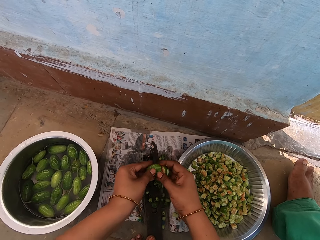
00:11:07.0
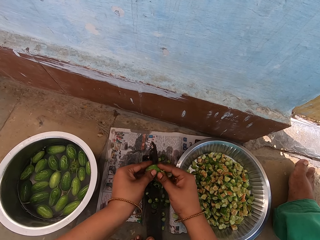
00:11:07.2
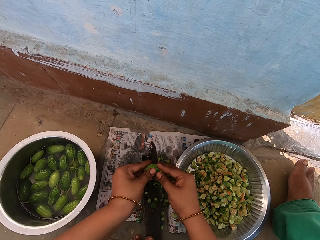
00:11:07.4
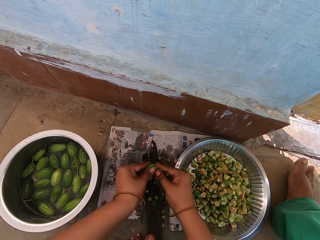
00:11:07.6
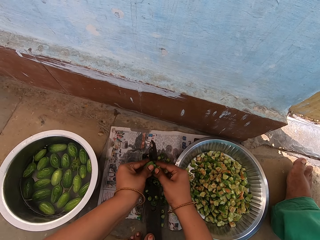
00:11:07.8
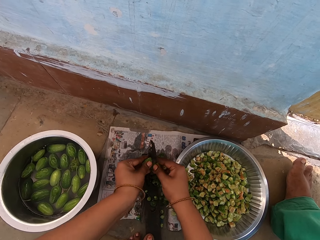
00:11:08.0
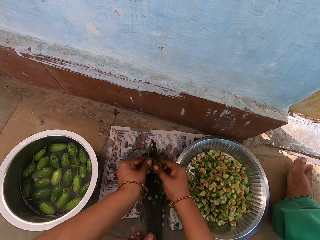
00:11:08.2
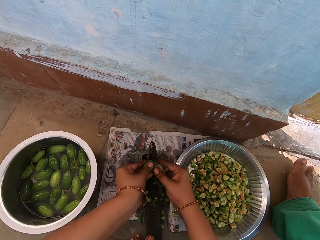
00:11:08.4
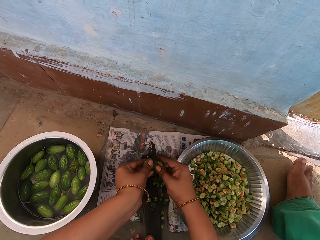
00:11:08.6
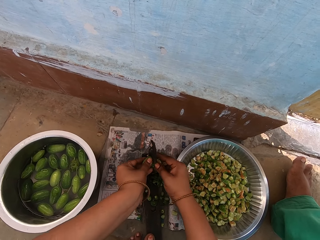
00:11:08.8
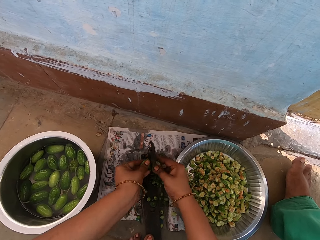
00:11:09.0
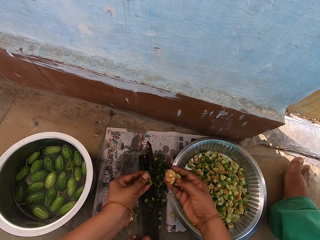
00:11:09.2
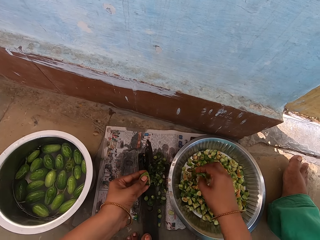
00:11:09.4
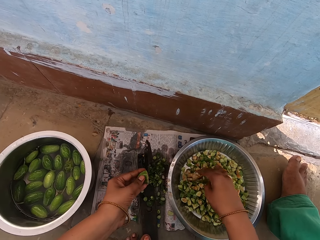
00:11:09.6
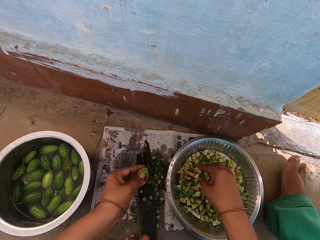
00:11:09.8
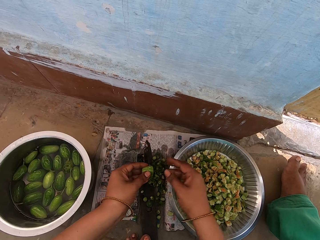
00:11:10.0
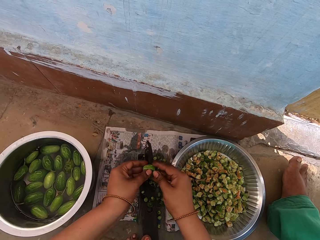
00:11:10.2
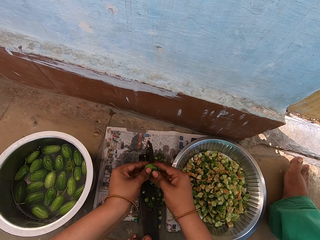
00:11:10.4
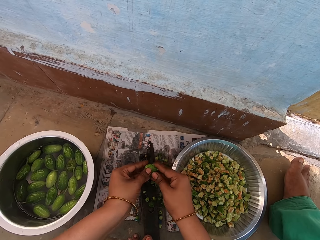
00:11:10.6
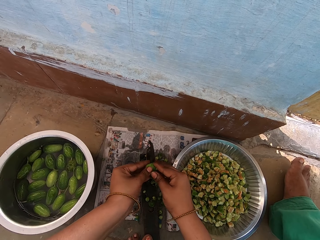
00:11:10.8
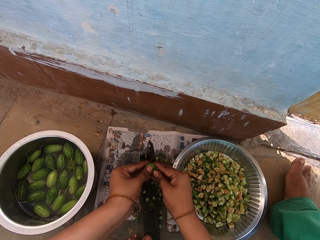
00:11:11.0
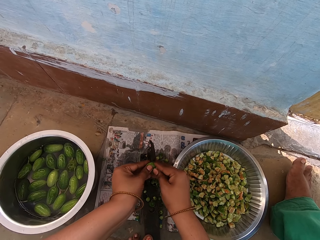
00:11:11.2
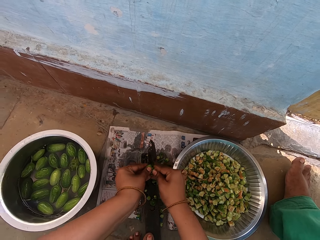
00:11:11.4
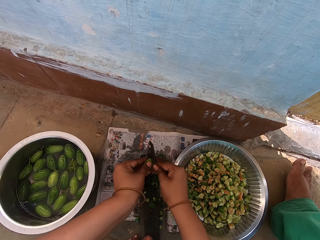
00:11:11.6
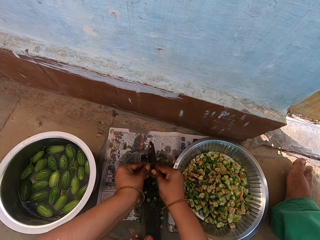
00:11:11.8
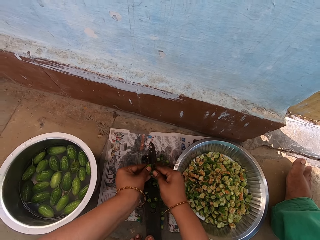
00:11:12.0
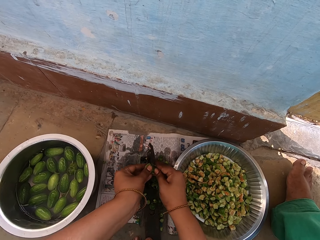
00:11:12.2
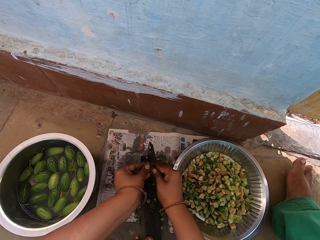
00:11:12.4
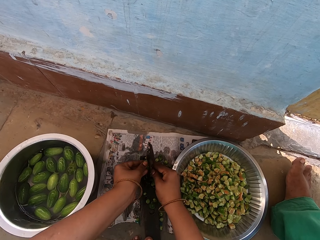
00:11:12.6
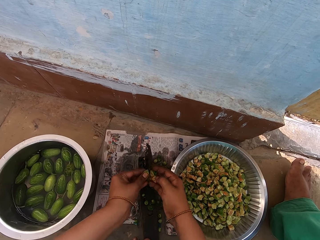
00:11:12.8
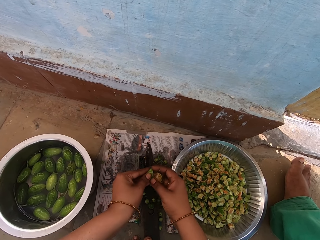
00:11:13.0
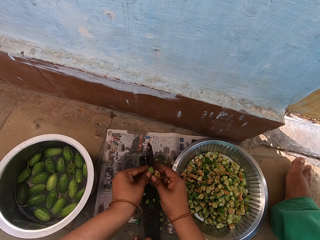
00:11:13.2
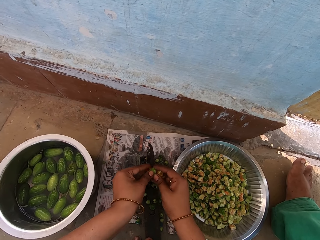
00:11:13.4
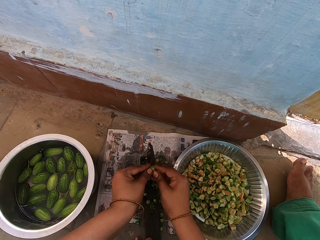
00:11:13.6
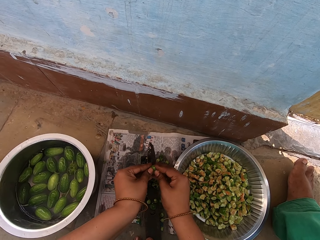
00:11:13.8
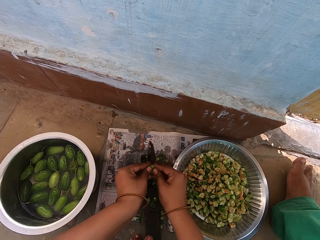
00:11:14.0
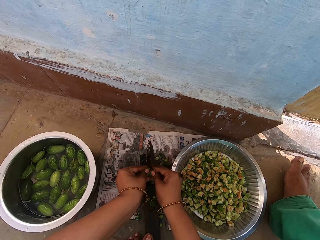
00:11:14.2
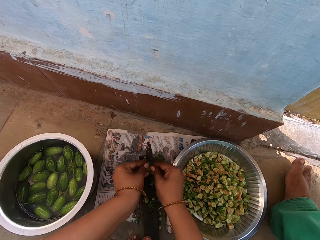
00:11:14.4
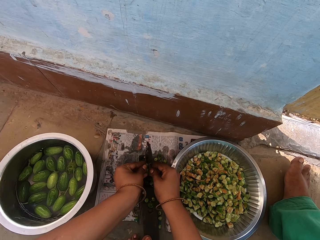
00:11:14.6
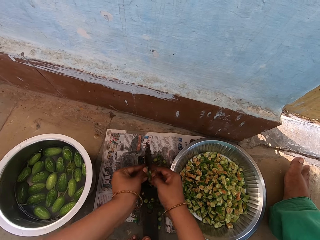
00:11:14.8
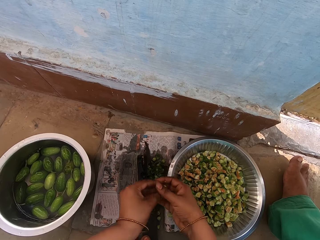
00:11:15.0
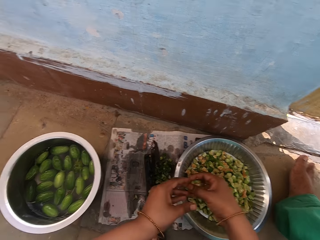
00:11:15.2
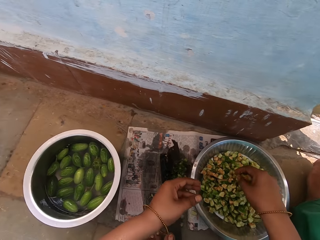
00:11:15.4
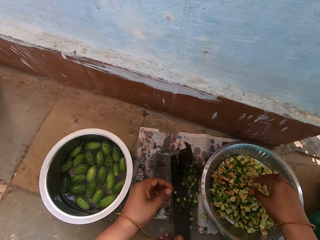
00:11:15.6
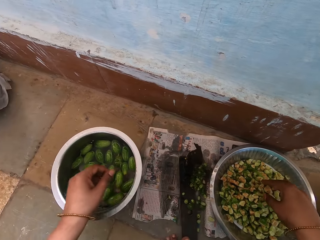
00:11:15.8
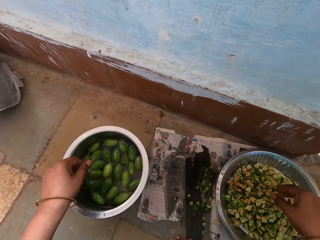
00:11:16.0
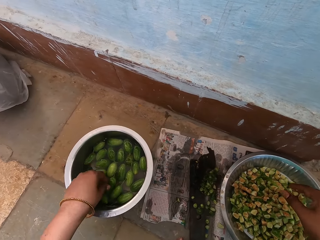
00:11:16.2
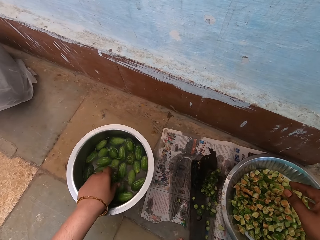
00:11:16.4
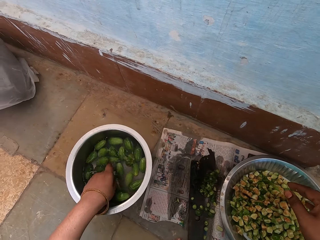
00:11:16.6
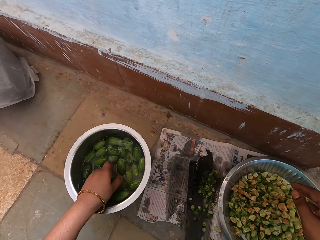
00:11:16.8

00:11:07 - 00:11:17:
The camera wearer drops pieces of cucumber pickle or ivy gourd in a bowl or cooking pot. They hold the ivy gourd with both hands and cut the cucumber pickle with a boti knife. They drop pieces of the cucumber pickle in the bowl.

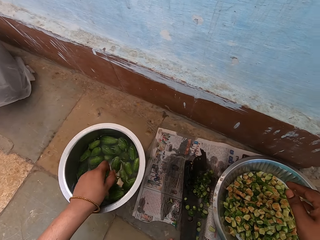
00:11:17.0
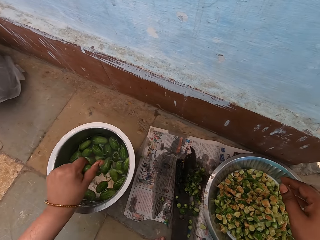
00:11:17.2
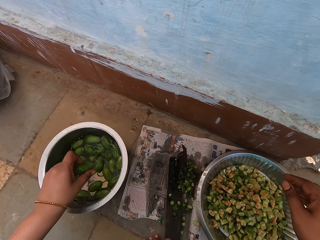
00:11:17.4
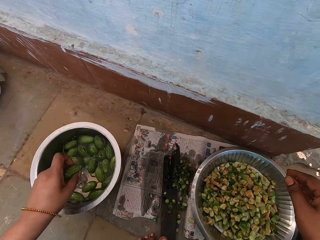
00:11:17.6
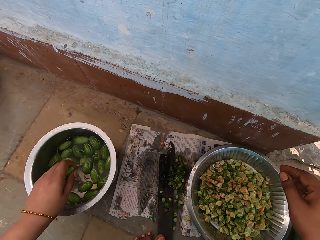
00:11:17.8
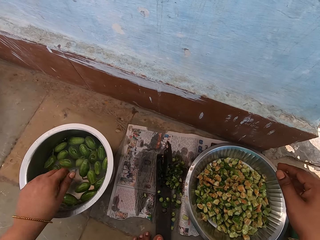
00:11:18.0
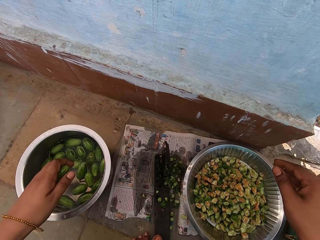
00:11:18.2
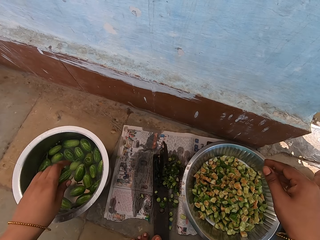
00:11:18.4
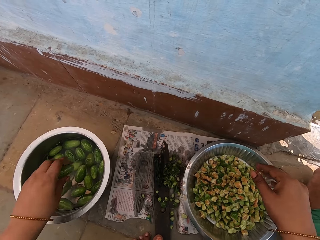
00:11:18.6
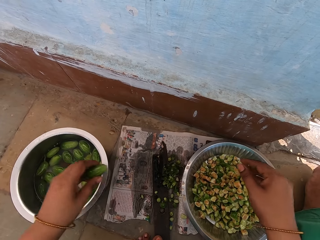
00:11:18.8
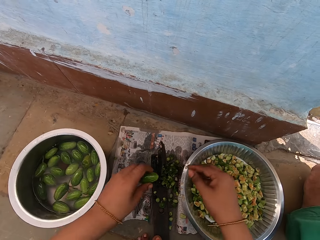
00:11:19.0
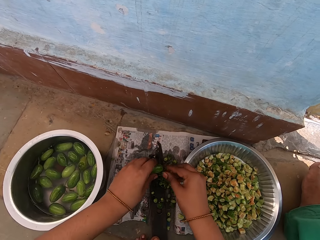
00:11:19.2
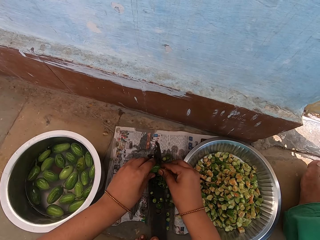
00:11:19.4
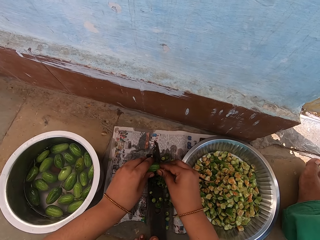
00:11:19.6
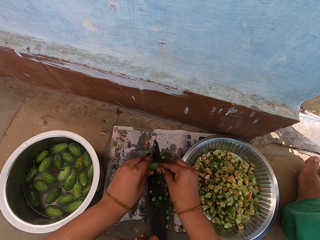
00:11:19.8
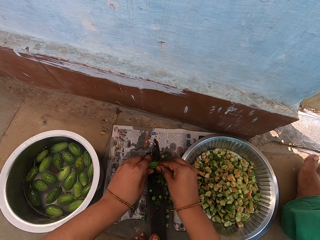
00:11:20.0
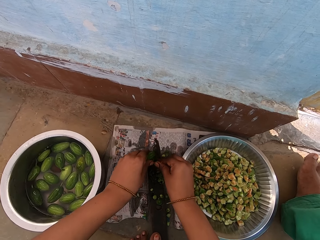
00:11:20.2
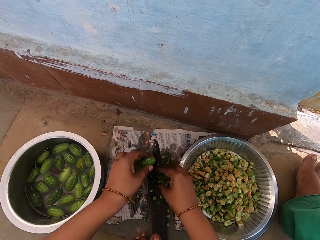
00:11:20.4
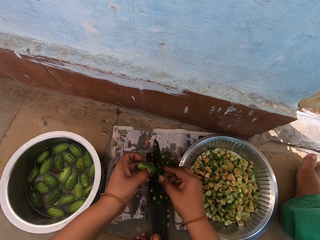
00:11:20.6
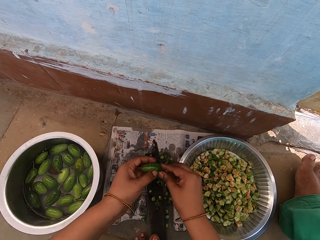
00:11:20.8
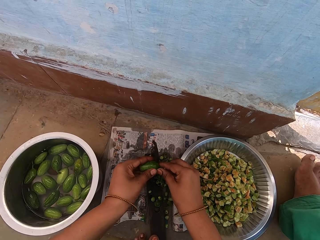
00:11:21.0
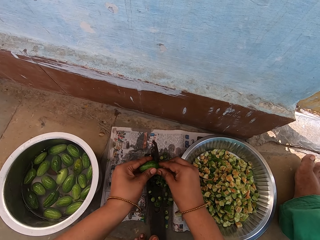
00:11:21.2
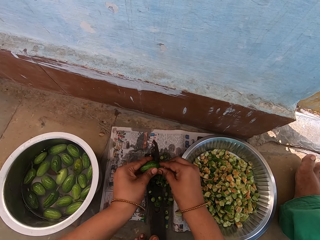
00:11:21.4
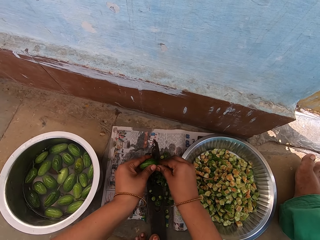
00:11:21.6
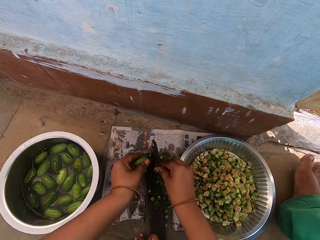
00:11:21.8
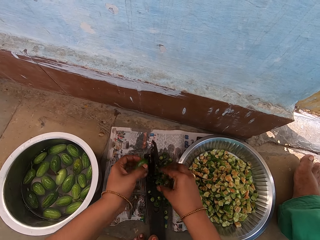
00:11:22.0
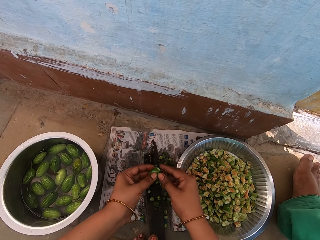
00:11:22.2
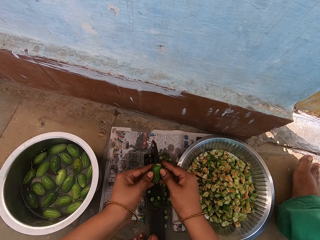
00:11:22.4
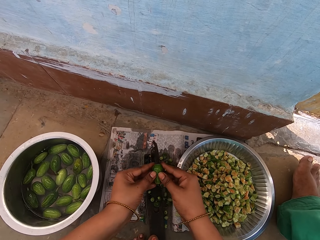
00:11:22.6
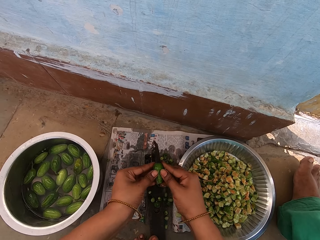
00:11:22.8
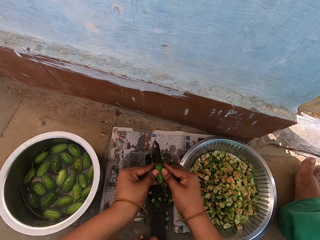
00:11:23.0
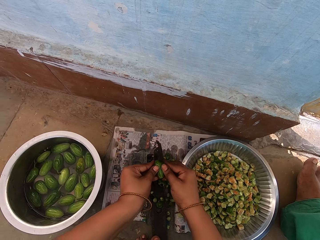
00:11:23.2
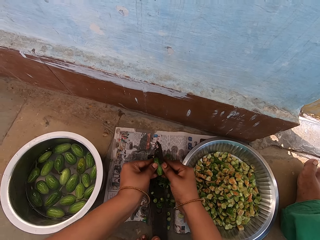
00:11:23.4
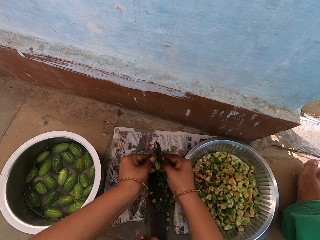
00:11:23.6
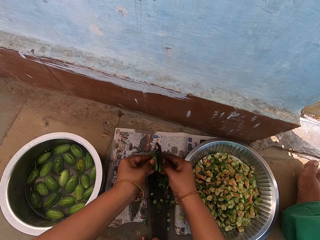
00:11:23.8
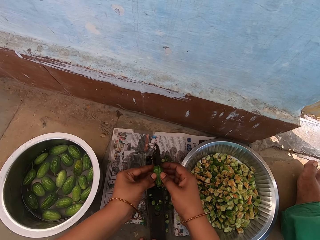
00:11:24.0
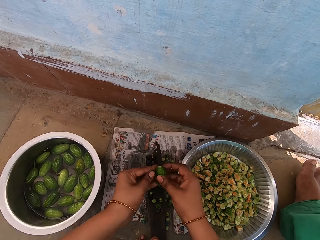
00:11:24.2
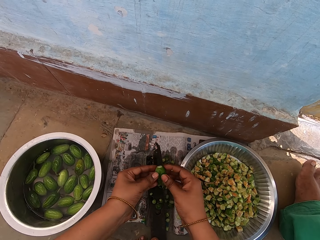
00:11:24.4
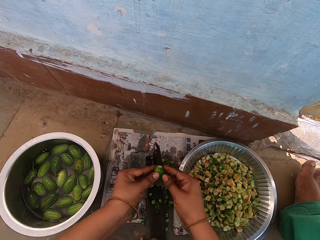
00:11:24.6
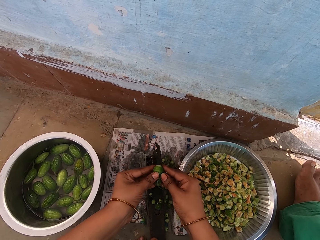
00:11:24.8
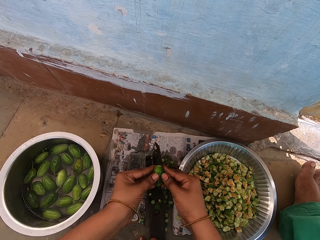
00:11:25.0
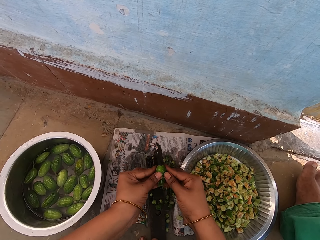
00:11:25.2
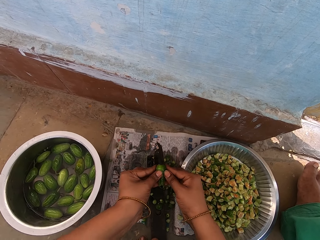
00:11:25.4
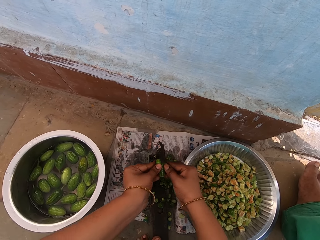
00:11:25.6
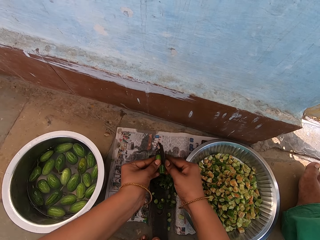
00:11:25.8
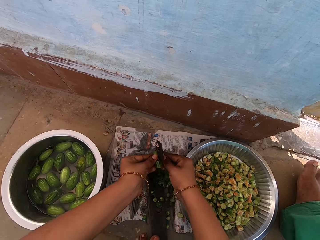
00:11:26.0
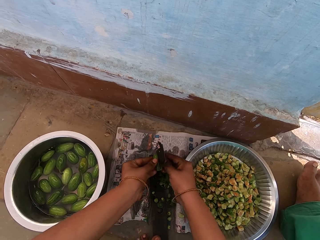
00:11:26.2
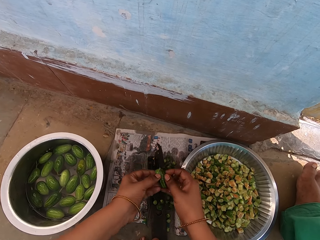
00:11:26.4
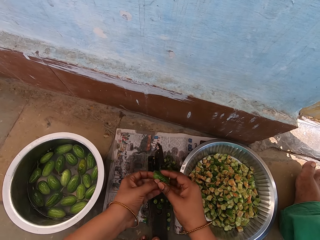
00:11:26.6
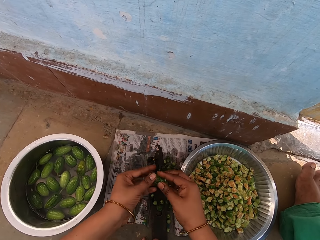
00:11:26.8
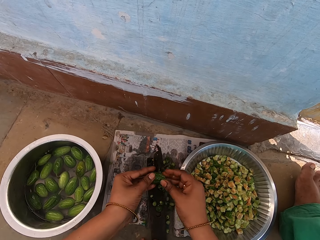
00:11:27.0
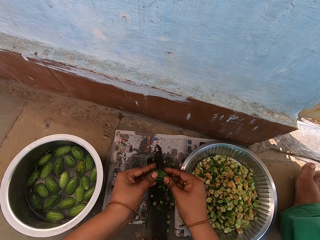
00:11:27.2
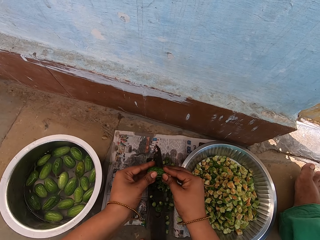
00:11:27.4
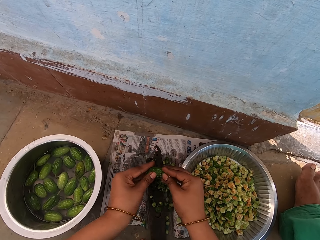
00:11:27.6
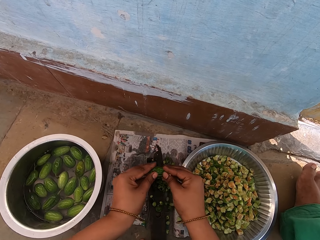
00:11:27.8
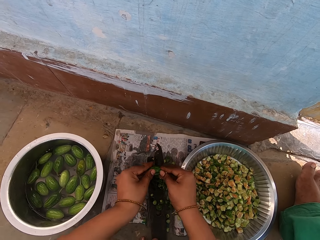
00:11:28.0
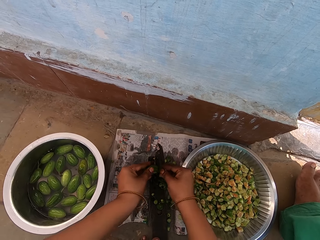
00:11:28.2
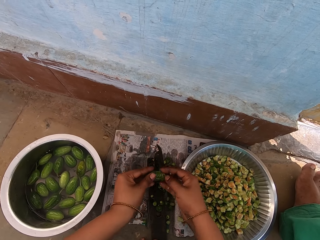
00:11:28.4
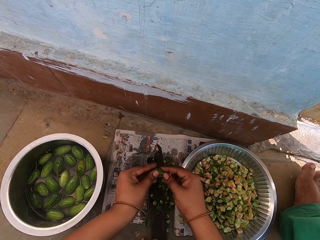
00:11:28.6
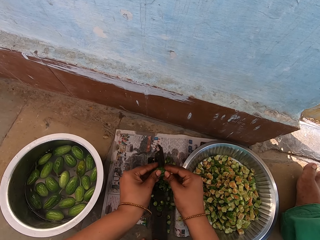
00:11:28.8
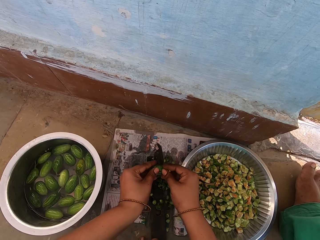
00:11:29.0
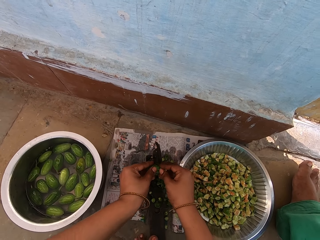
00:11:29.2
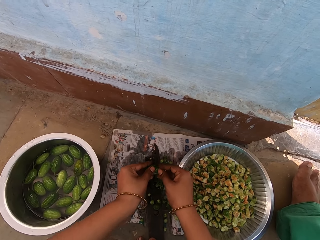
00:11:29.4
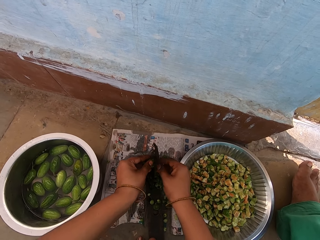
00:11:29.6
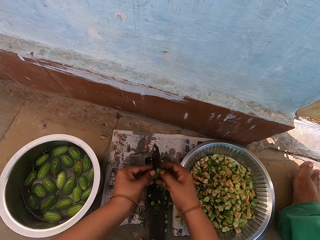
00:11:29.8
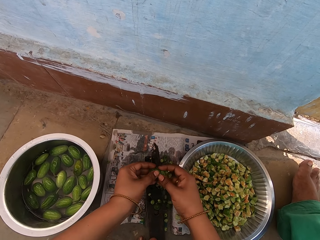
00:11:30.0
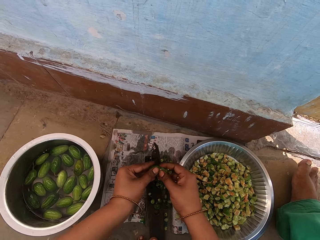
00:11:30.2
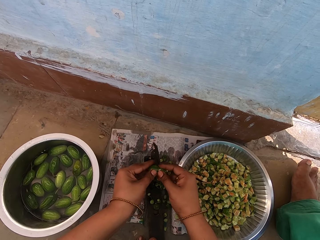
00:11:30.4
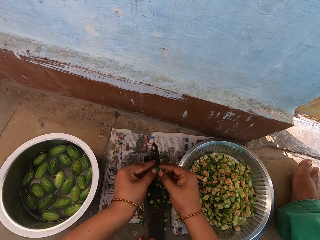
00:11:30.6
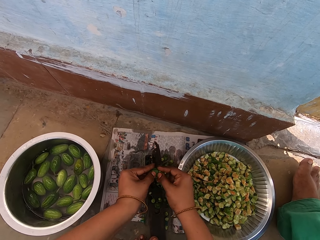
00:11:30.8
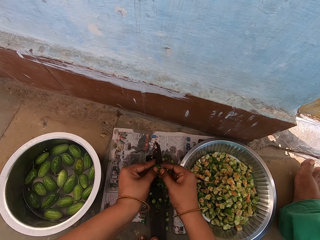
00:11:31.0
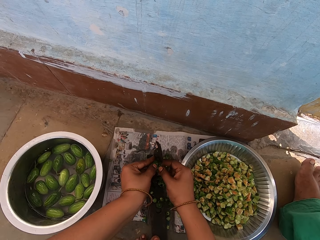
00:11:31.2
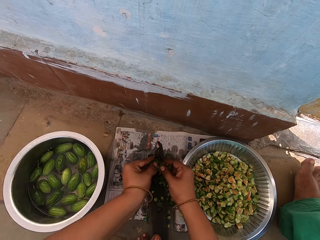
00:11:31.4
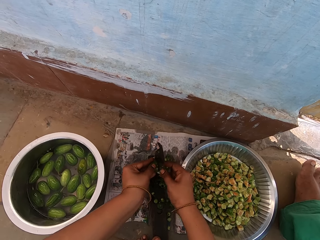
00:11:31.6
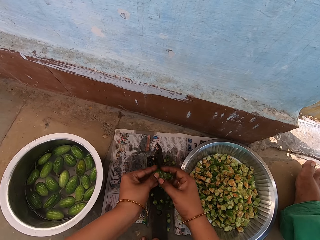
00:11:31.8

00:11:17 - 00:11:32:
The camera wearer takes an ivy gourd or cucumber pickle from a cooking pot. They shake the ivy gourd, hold the ivy gourd with both hands and cut the cucumber pickle with a boti knife. They turn the cucumber pickle. They cut the cucumber pickle with the boti knife. They turn the cucumber pickle. They cut the cucumber pickle with the boti knife. They turn the cucumber pickle. They cut the cucumber pickle with the boti knife. They turn the cucumber pickle. They cut the cucumber pickle with the boti knife.
